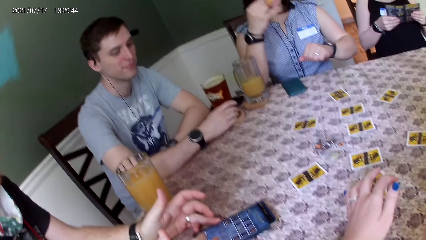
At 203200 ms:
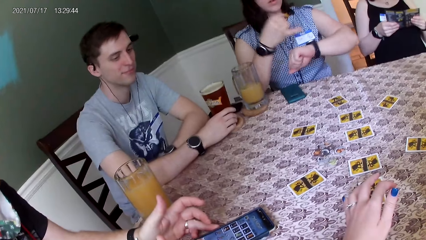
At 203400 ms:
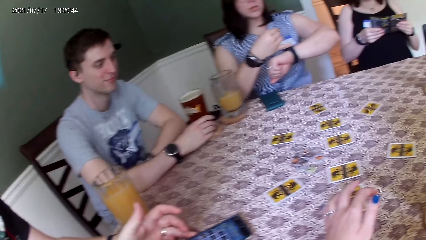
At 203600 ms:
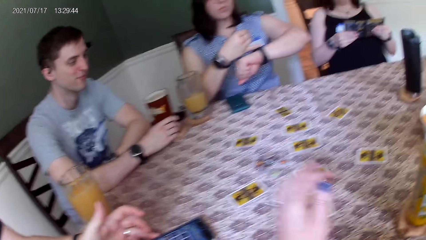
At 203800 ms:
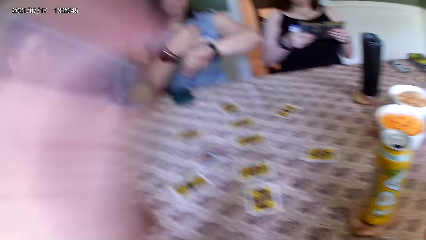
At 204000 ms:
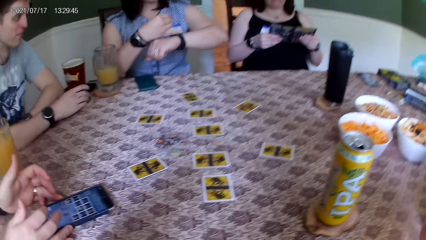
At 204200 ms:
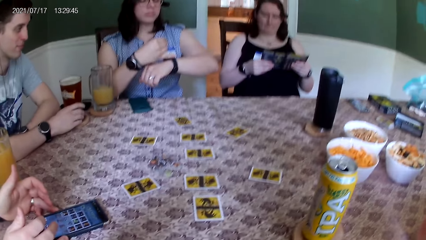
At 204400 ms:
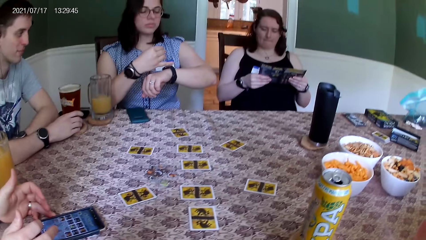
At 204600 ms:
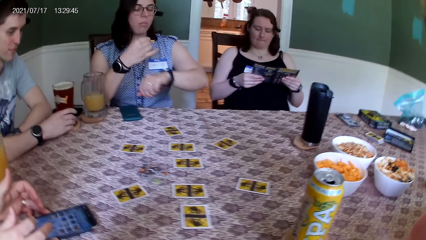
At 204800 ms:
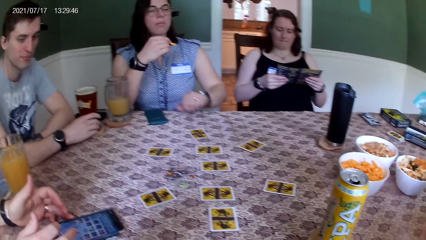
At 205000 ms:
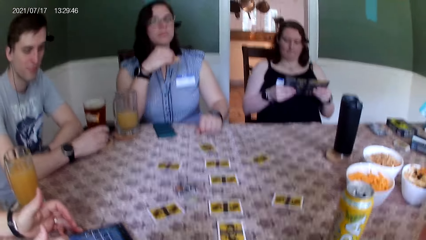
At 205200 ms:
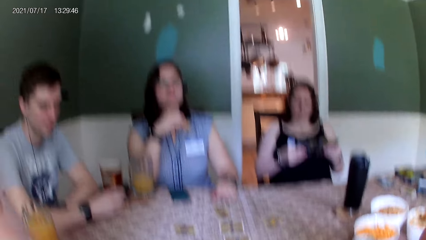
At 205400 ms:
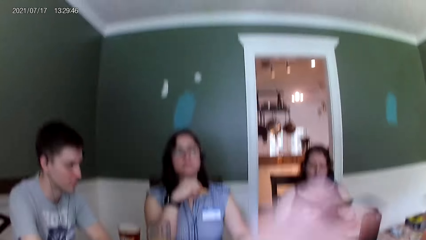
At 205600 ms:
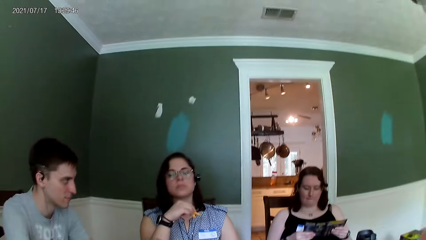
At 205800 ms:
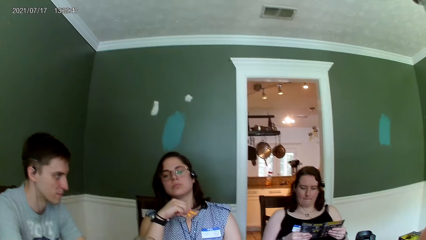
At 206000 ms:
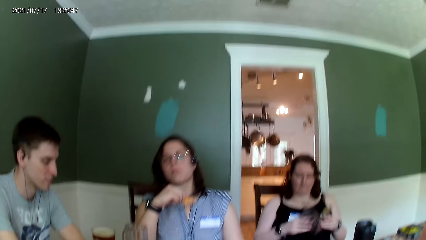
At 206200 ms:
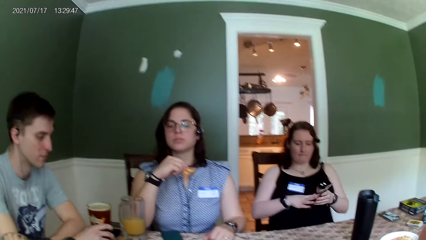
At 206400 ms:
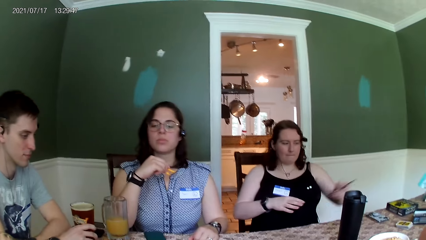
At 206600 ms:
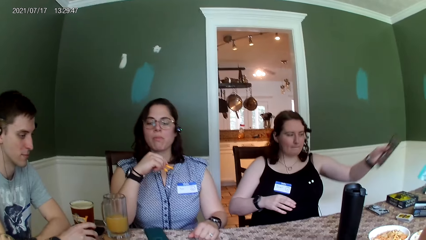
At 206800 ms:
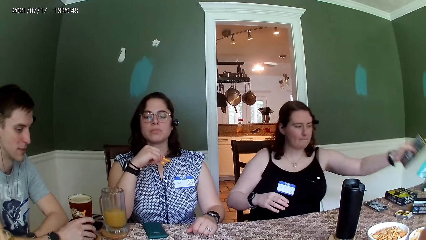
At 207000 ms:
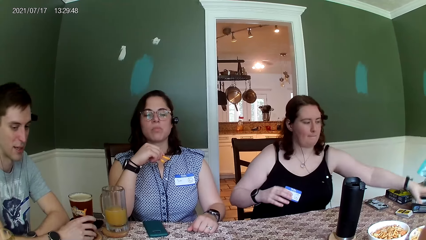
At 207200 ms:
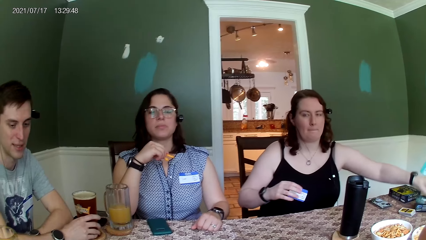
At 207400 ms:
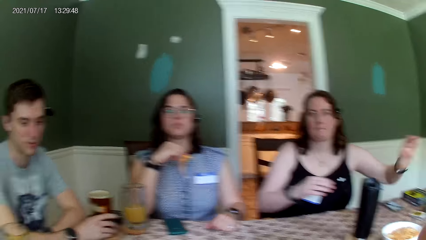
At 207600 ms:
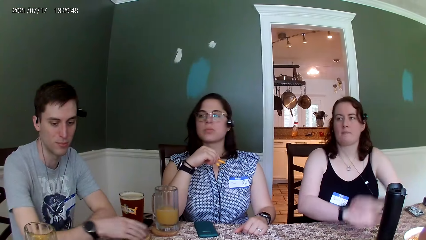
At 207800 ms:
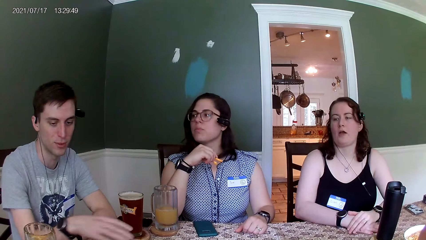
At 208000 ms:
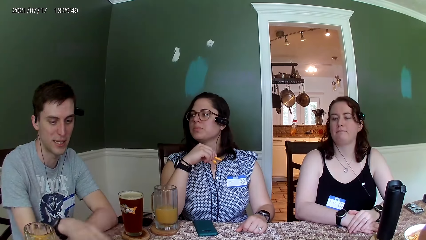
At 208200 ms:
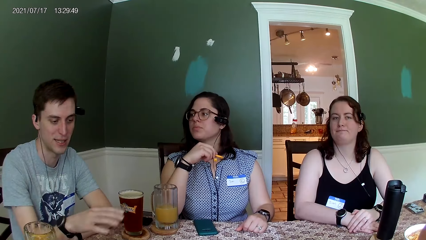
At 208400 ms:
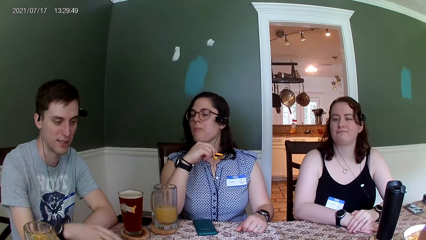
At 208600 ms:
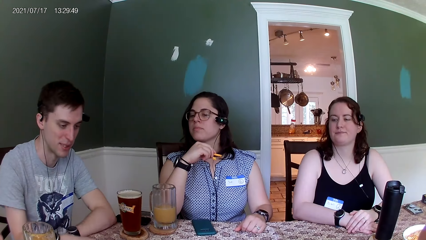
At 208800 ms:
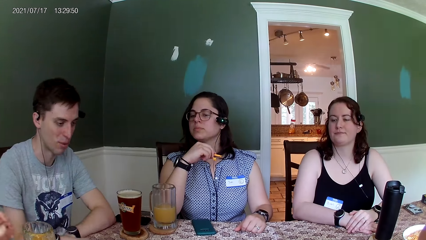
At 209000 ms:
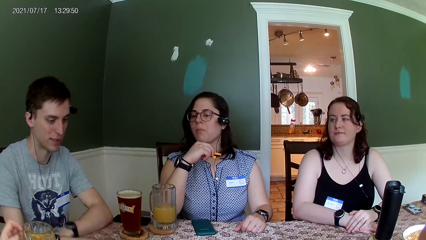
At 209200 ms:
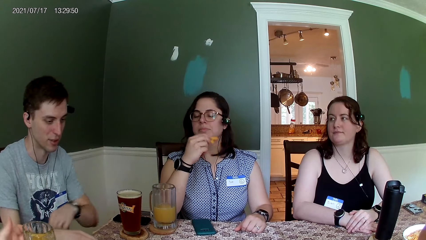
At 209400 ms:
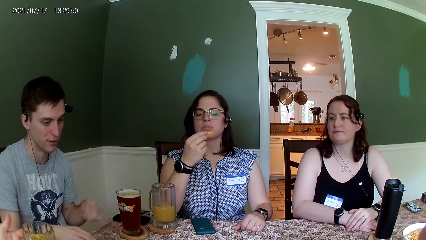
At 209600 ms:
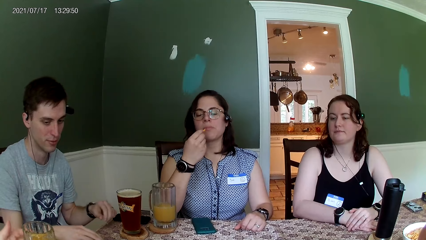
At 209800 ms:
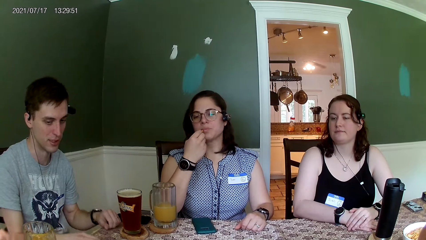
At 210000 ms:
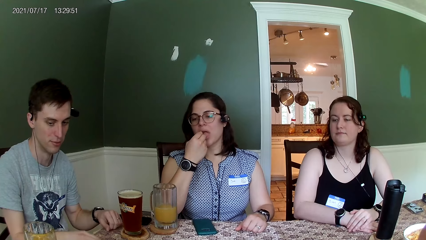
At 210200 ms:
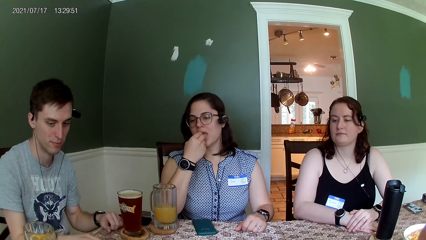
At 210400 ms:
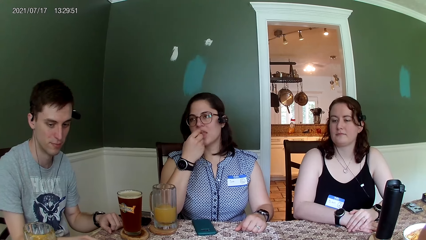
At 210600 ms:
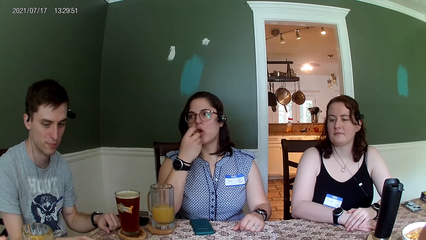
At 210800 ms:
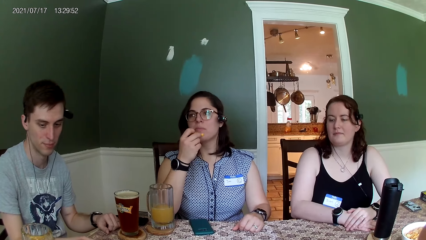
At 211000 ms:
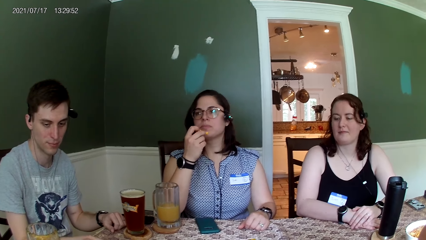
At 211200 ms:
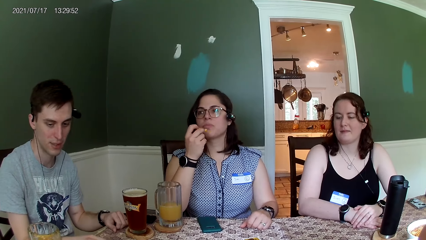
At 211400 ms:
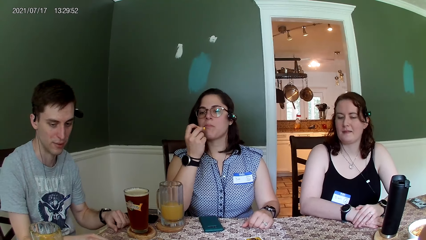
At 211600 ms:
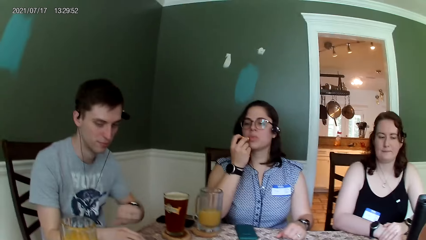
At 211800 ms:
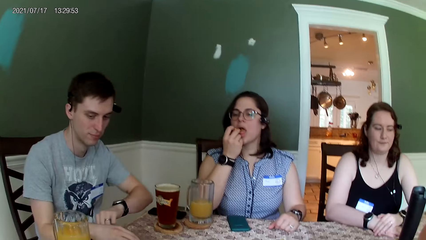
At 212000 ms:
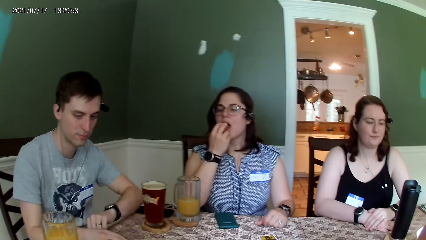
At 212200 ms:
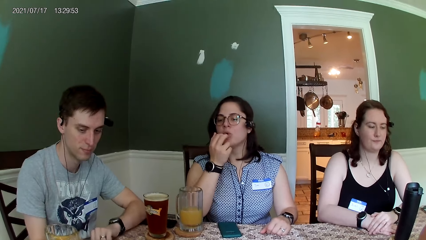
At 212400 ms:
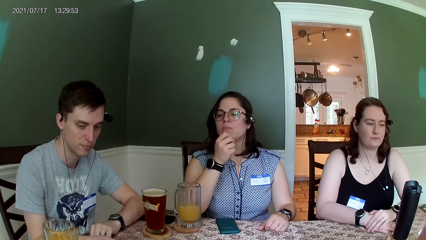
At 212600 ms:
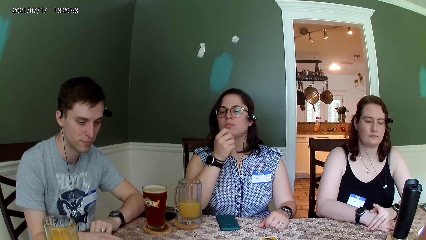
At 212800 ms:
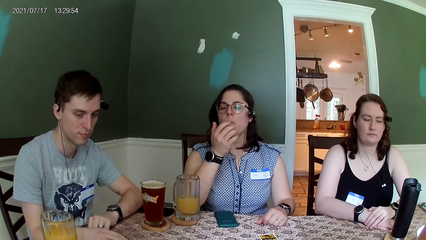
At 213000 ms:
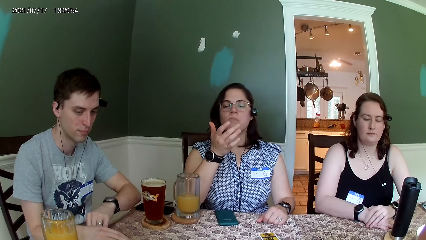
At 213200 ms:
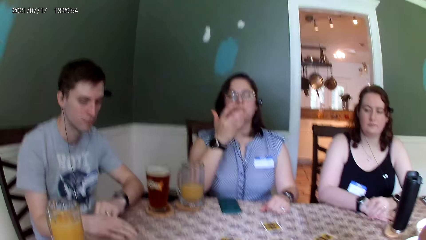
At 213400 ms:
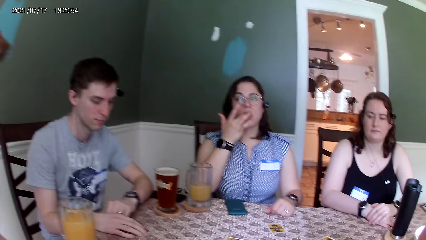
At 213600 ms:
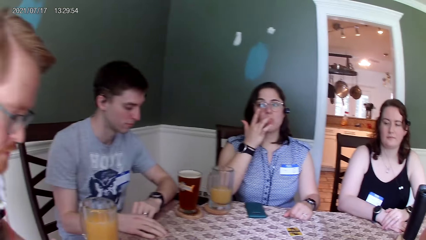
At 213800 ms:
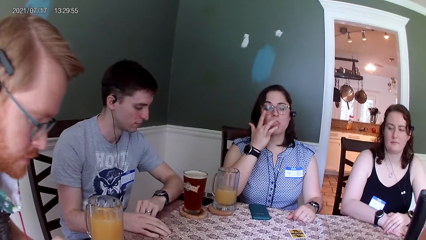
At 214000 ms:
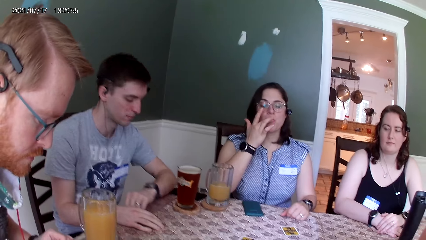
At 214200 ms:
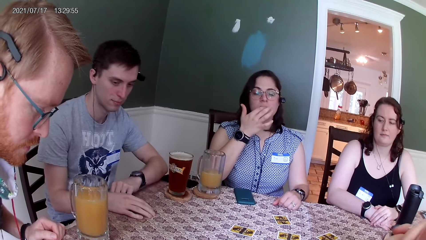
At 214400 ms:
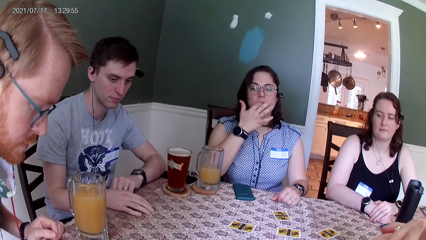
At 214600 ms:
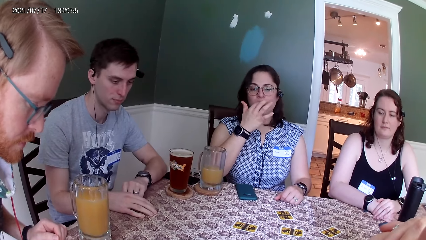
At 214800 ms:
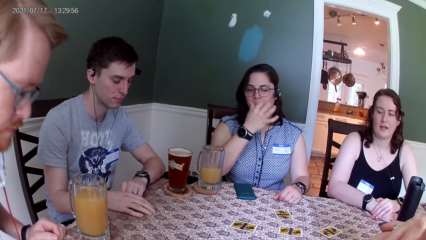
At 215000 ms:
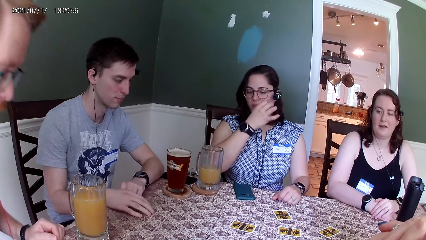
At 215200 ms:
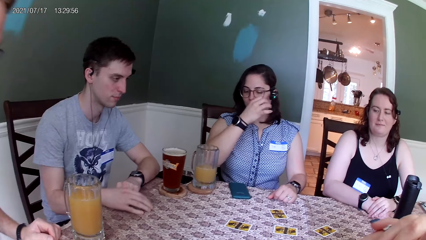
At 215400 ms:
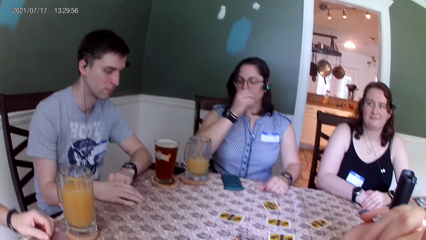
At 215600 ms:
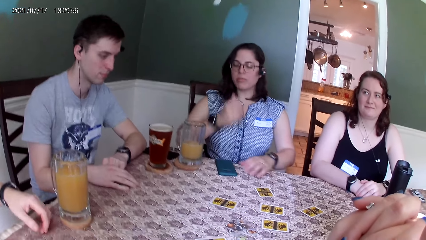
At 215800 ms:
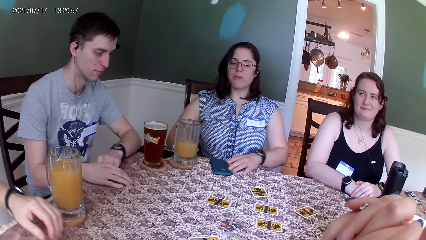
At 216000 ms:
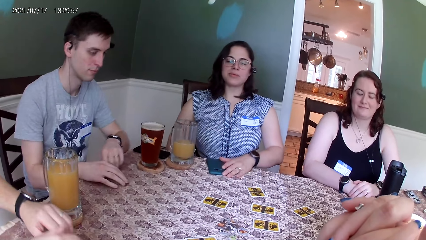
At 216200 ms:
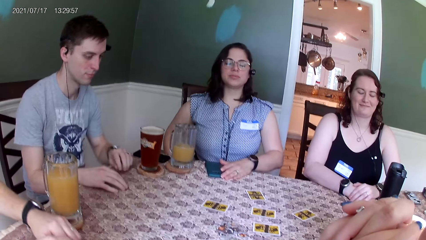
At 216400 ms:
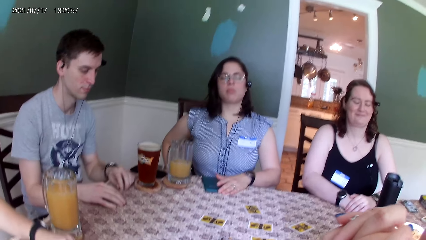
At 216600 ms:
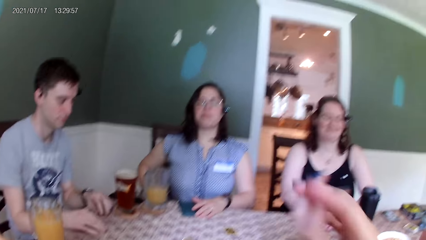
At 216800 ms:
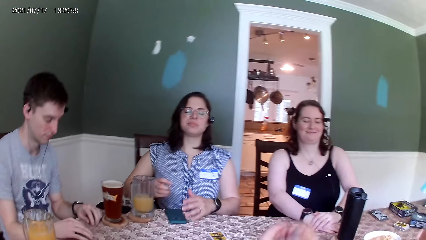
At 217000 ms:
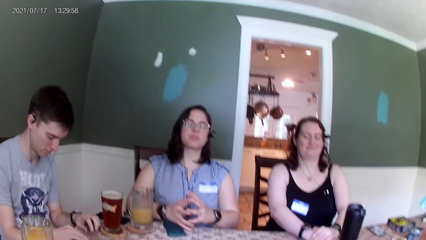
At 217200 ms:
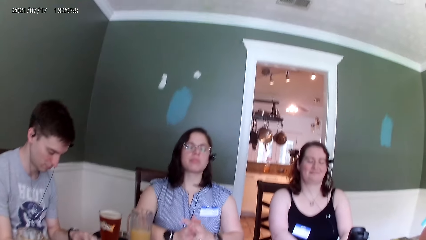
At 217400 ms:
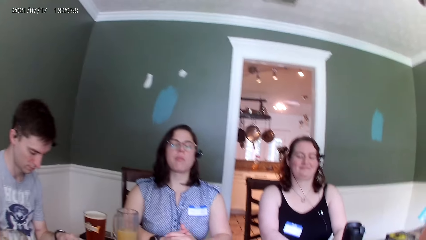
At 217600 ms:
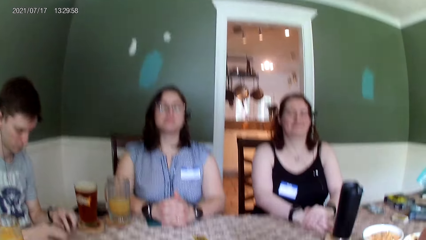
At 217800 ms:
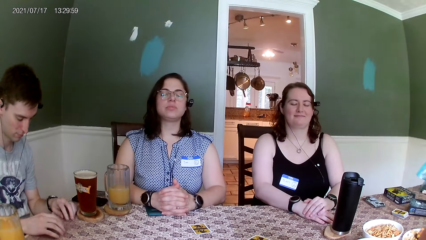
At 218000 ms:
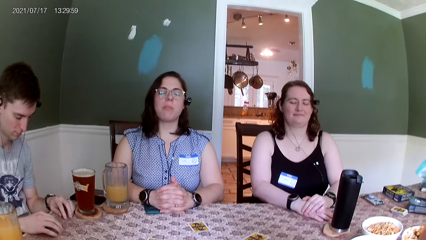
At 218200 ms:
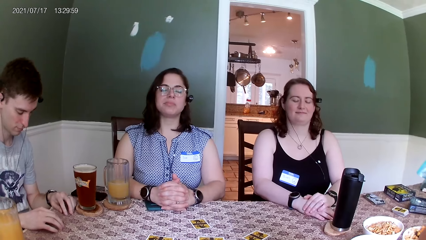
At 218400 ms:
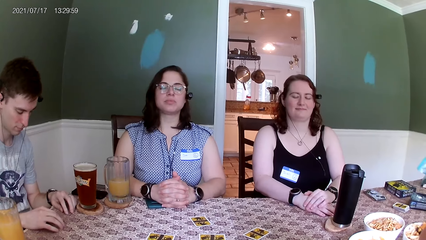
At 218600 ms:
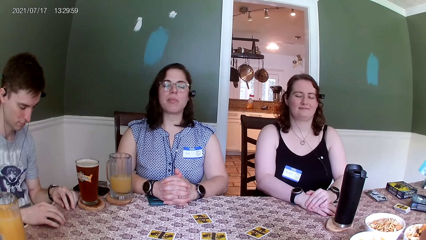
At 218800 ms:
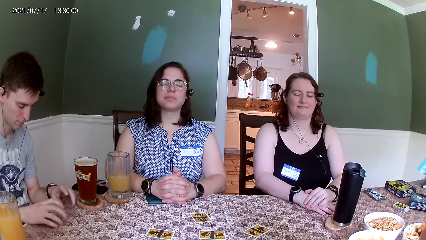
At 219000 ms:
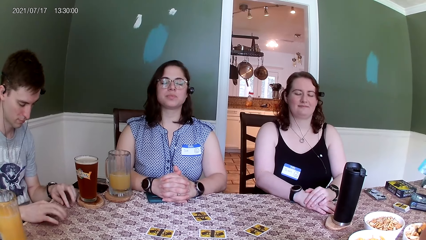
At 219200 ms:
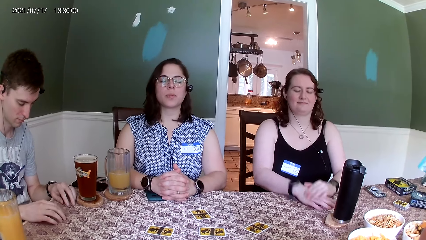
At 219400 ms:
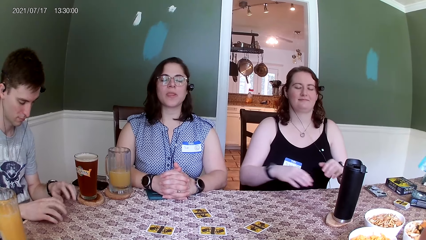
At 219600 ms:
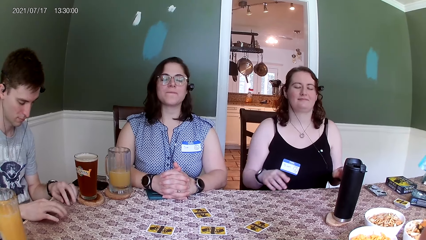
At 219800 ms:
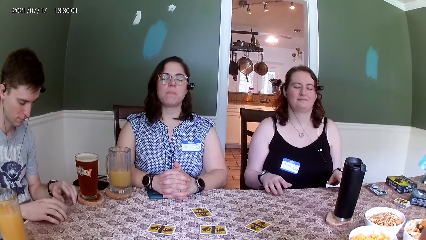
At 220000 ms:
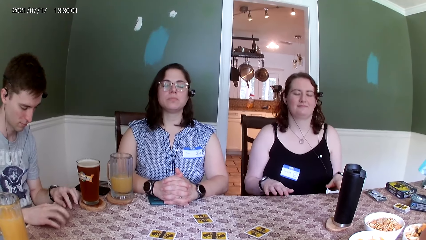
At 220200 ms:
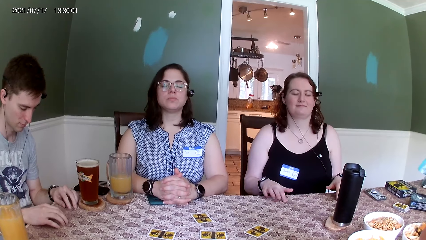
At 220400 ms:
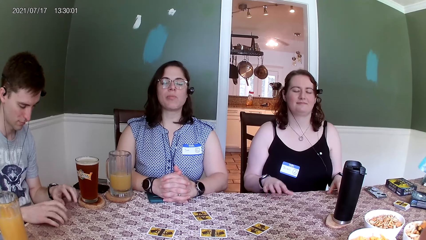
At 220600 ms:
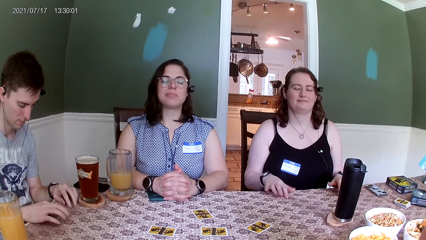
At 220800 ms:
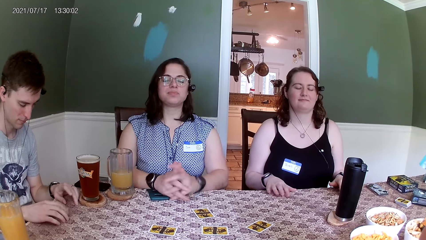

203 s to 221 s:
A woman checks her wristwatch. Another woman drops the pamphlet on the table with her left hand. The camera wearer listens to a recording with a crowd at the table. A man drums on the table with his hands. The other woman drums on the table with her hands.
